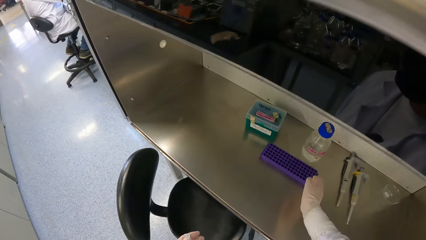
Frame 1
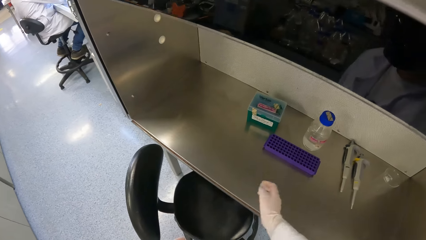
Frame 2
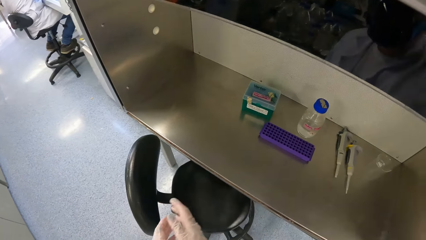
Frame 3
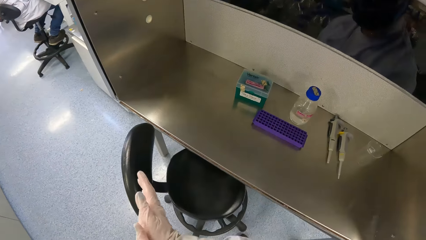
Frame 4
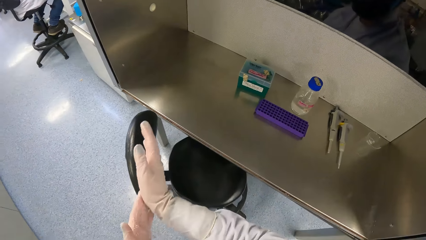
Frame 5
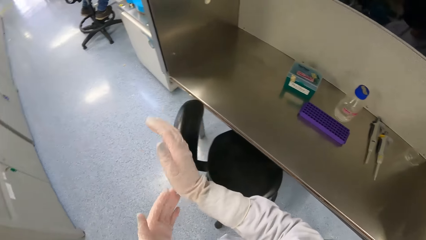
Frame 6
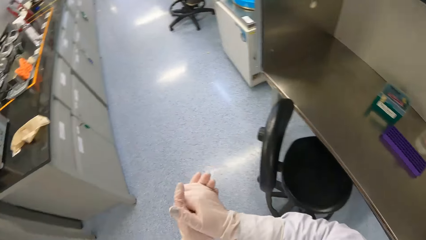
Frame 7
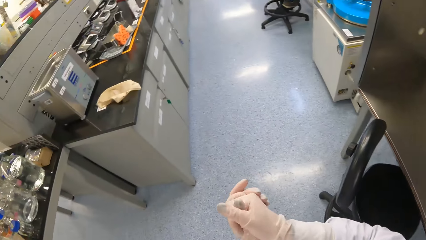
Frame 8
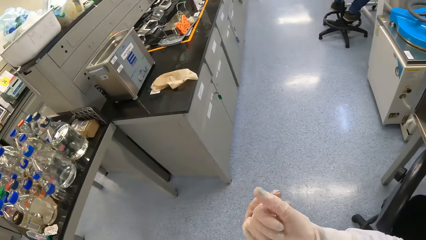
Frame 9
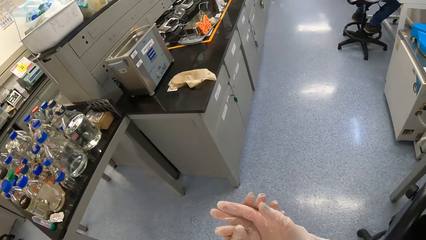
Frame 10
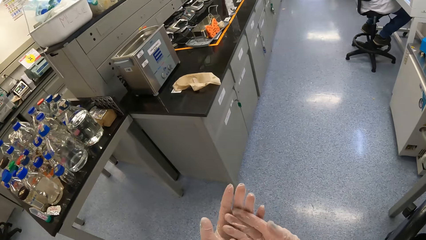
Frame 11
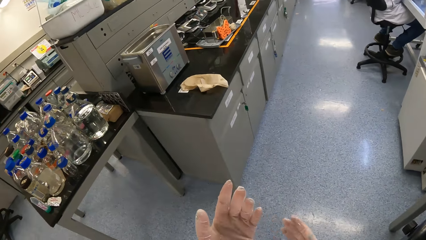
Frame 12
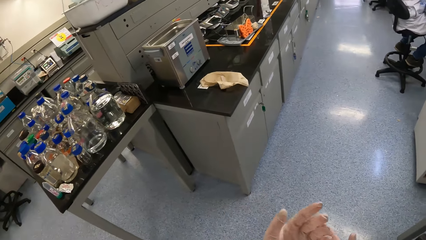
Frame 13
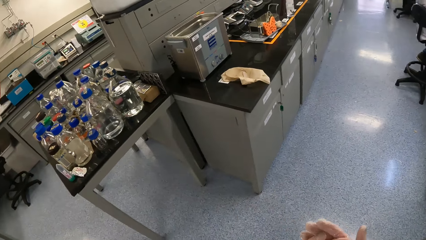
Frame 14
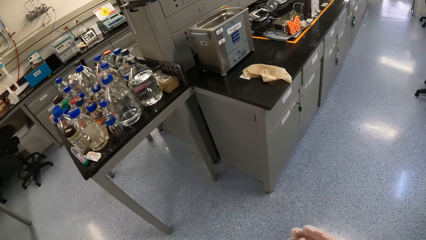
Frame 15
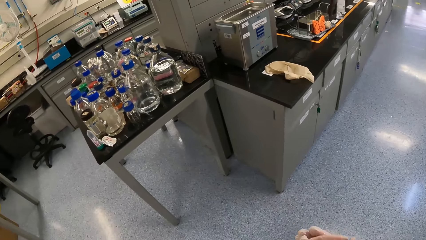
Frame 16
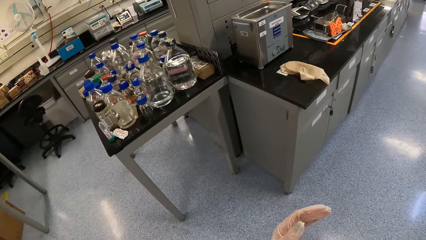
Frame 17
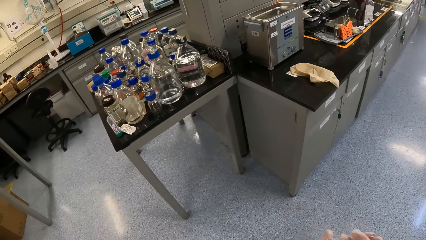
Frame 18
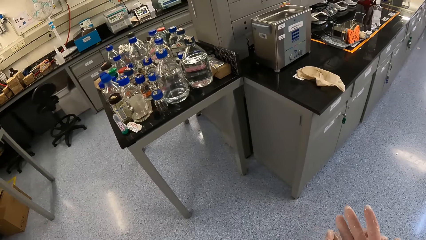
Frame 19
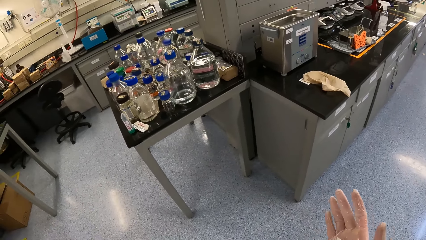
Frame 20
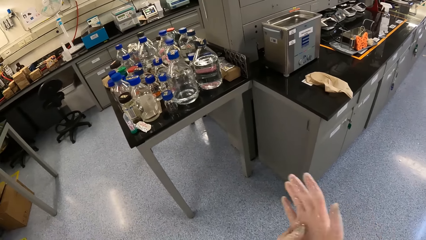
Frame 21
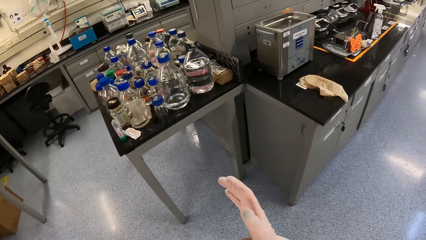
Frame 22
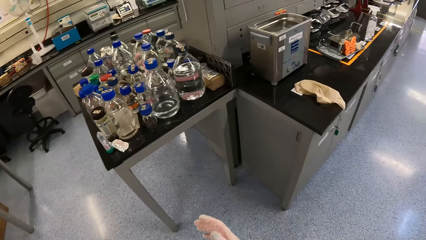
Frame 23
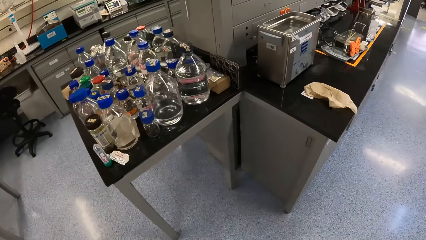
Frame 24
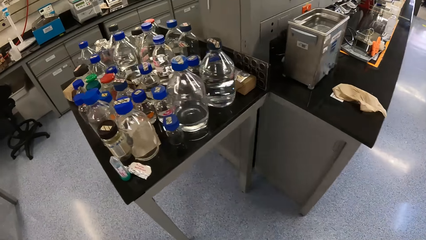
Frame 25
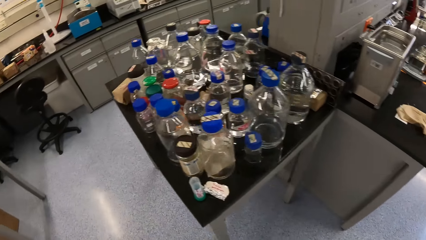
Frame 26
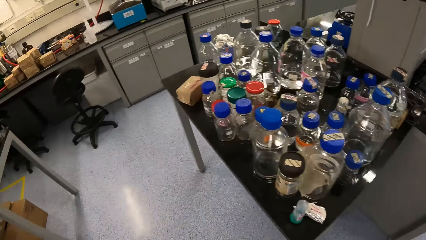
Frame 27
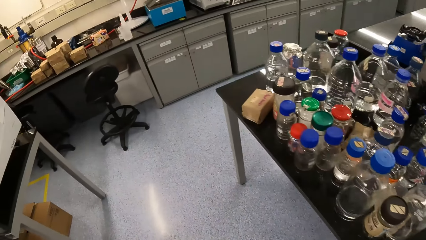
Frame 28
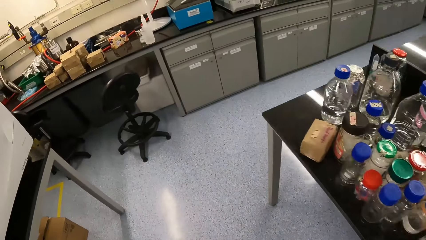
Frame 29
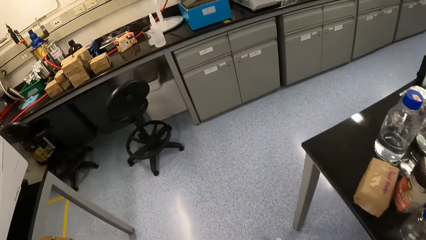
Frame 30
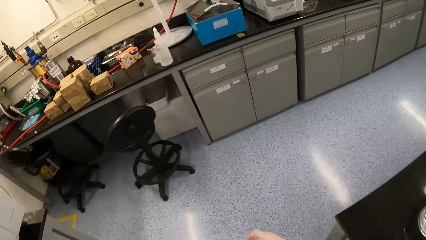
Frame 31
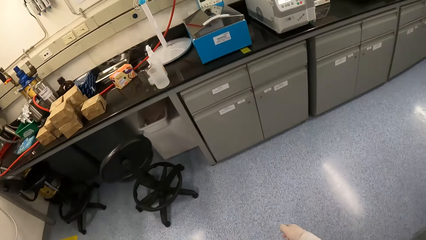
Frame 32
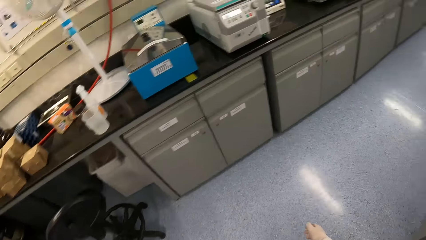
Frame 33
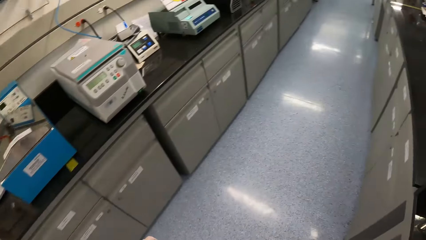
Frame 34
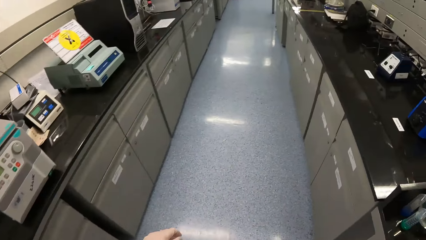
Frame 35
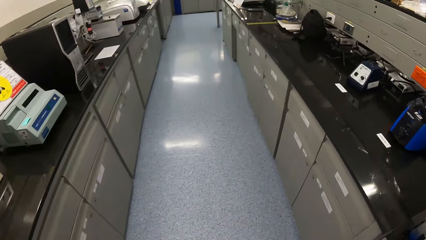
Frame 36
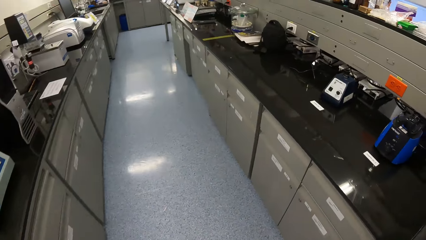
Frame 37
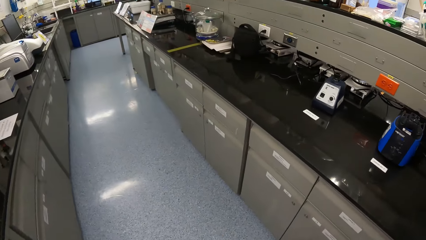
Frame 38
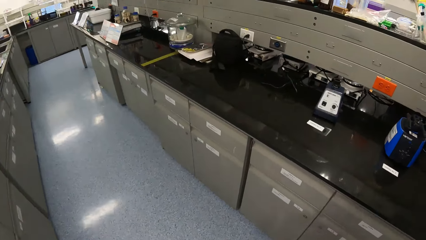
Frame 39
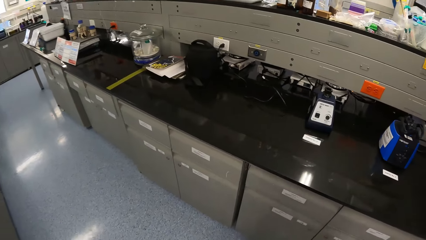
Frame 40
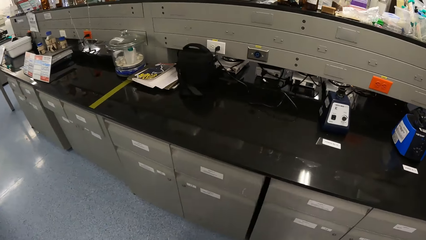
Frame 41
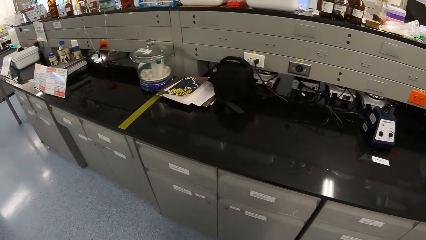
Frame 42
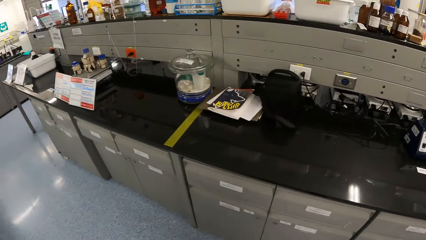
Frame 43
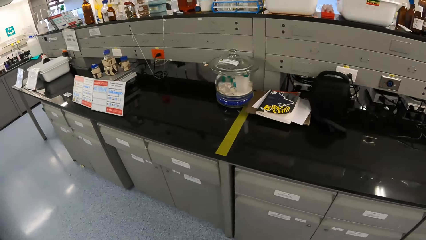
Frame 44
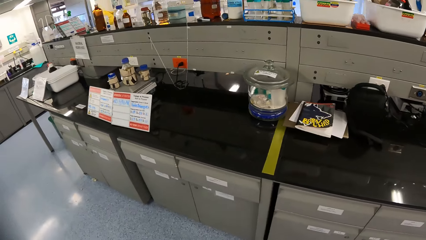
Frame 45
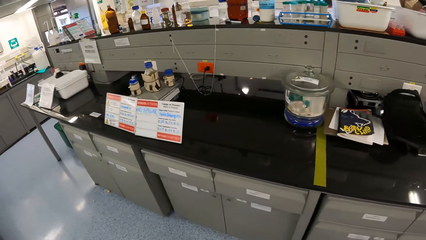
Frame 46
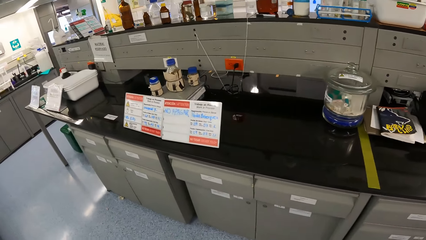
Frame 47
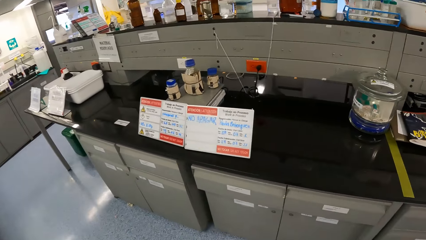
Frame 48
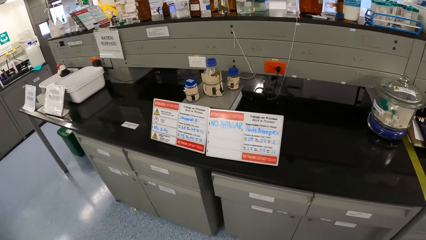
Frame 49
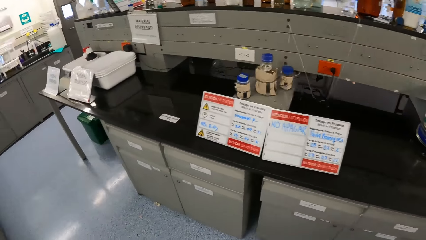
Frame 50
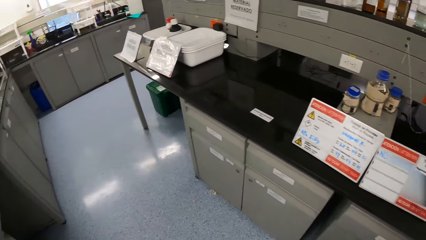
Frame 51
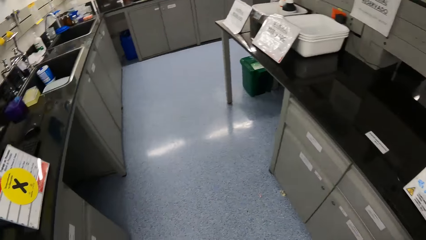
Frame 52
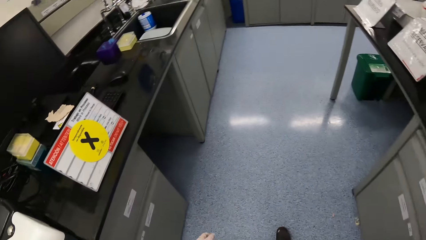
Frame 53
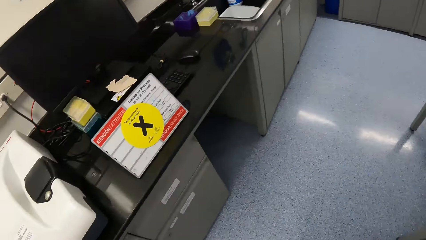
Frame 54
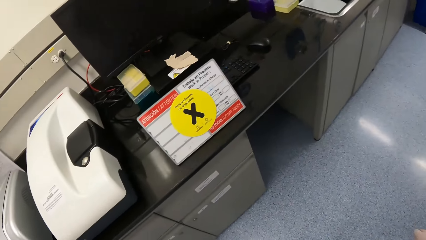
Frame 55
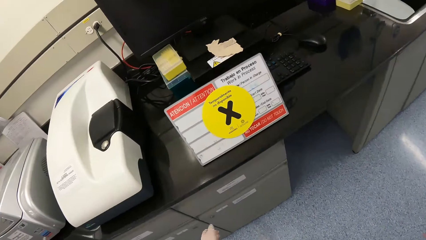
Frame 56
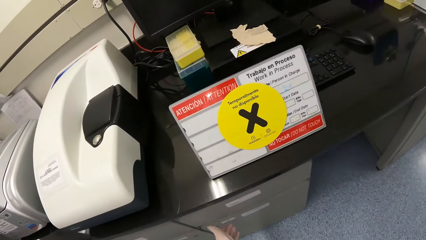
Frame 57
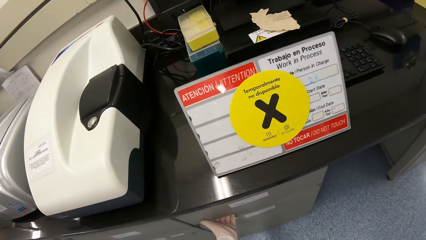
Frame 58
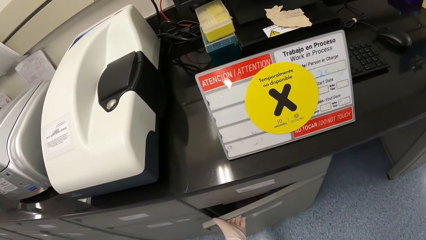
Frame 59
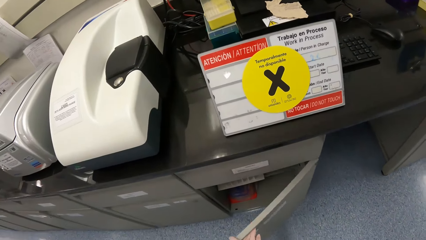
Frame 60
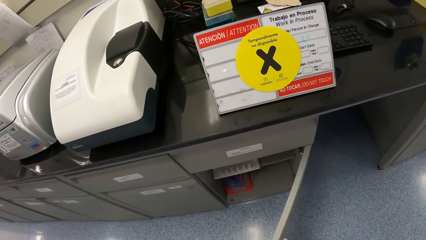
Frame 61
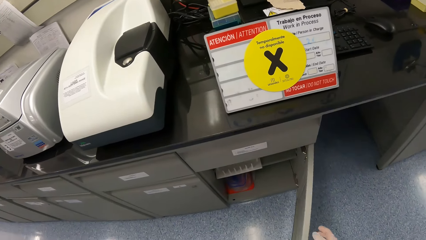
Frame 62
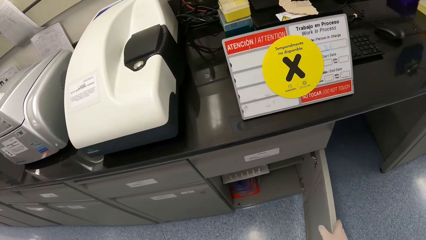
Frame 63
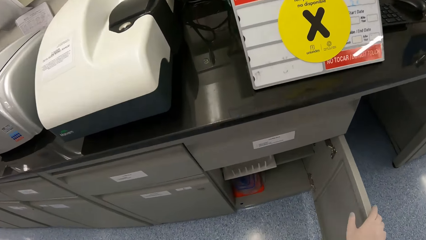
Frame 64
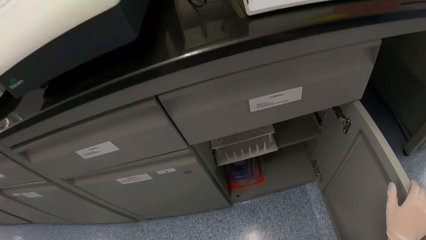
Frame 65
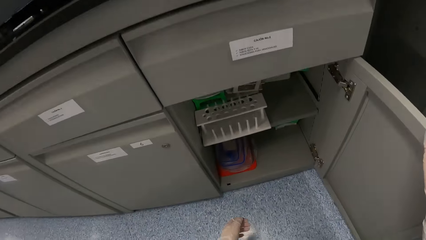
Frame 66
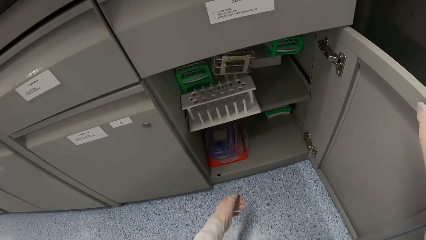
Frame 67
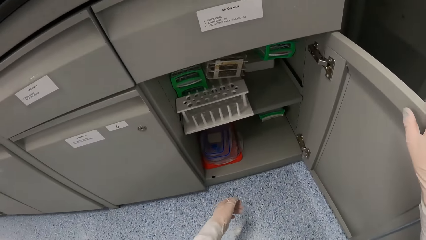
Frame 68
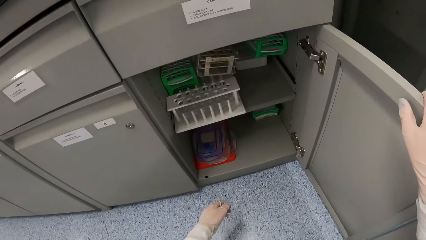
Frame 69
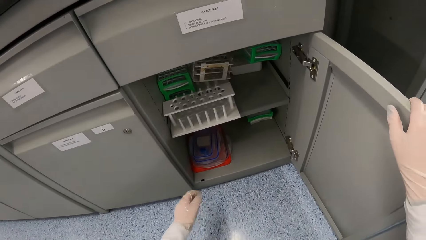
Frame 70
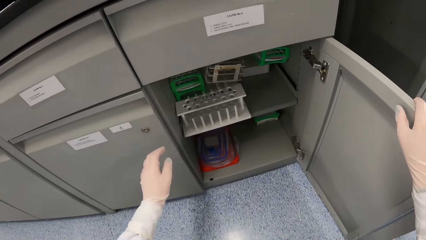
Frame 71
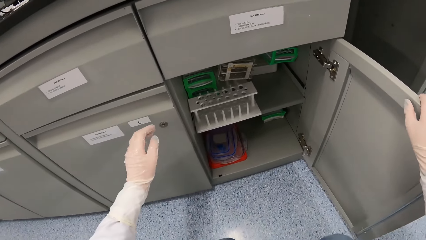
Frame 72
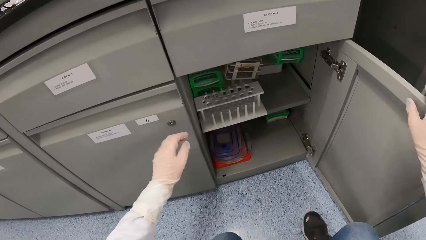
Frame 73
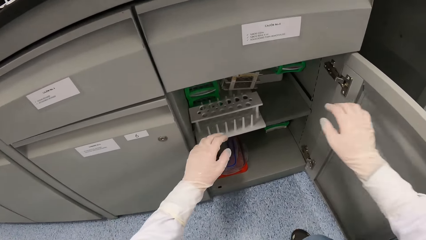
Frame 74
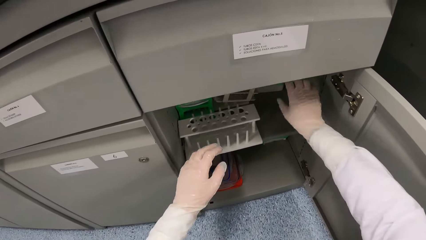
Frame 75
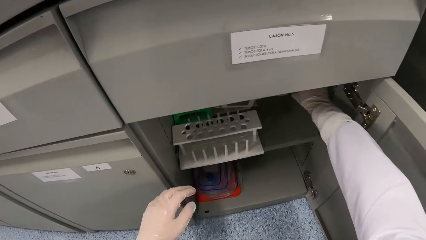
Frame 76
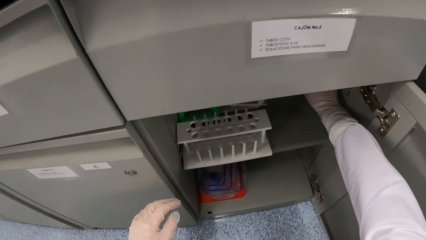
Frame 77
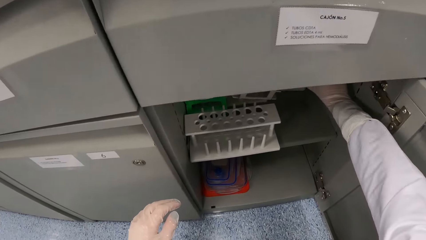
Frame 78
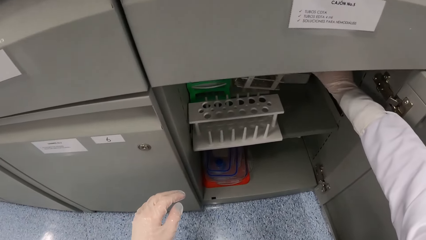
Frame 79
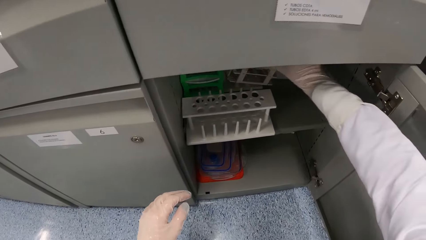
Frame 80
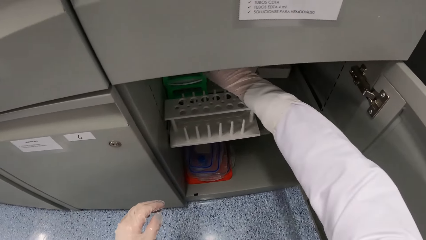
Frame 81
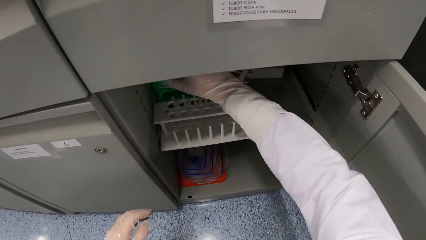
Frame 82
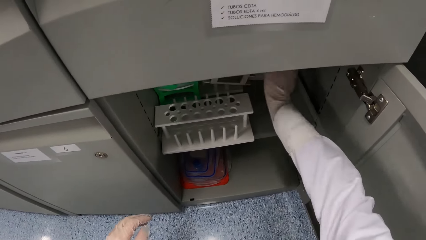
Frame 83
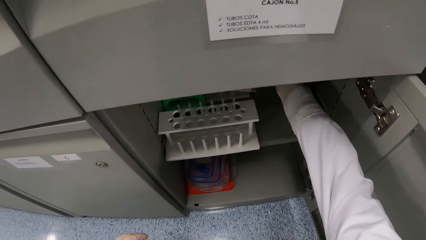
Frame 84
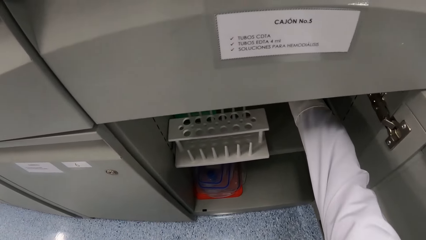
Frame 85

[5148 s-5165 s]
The camera wearer rubs their hands together. They walk in the laboratory. They open a drawer or cabinet with their left hand. They hold the drawer with their right hand. They organize the cabinet.
